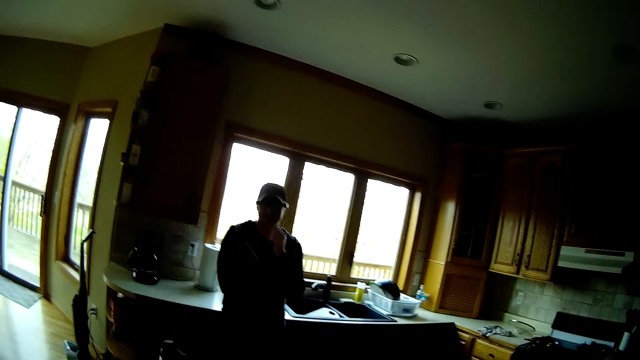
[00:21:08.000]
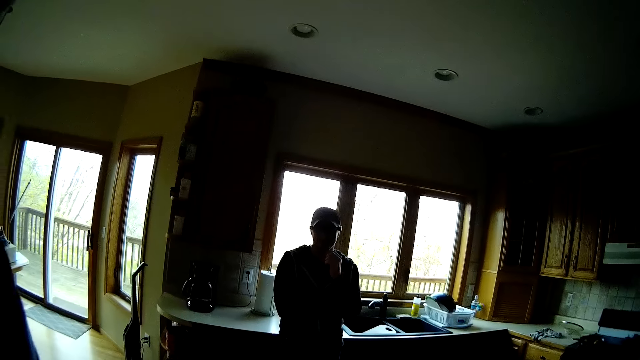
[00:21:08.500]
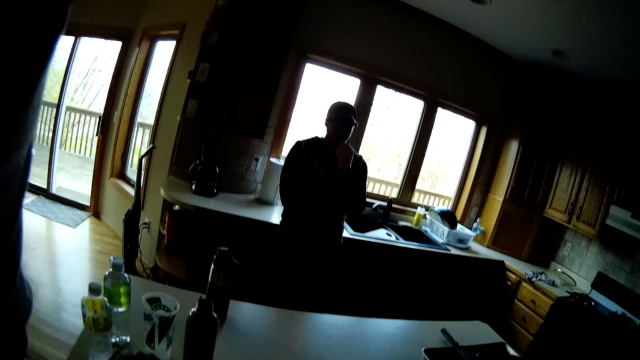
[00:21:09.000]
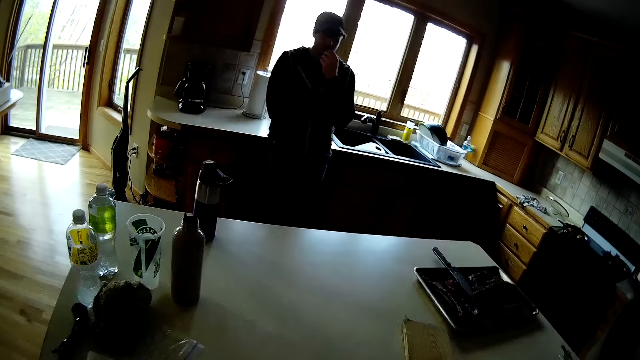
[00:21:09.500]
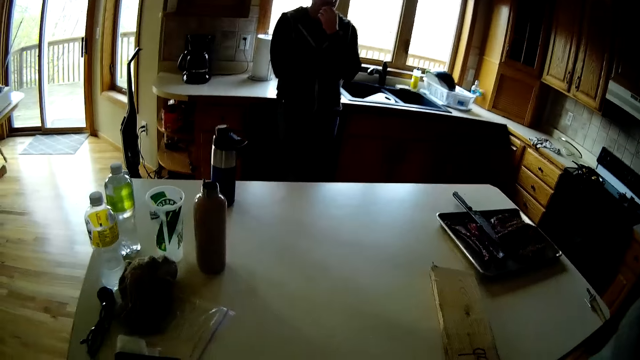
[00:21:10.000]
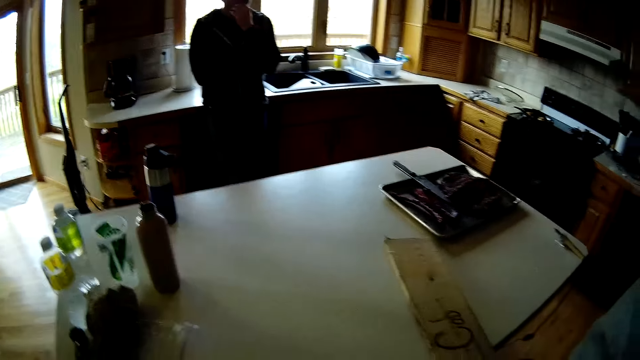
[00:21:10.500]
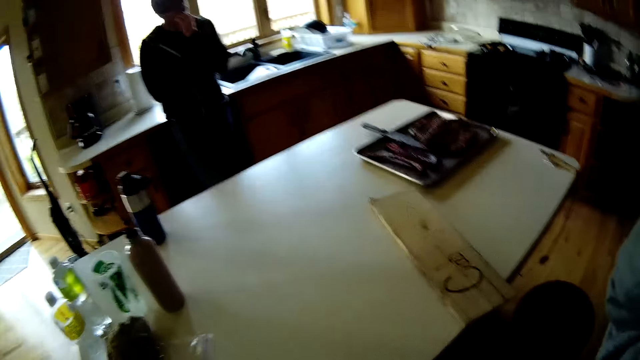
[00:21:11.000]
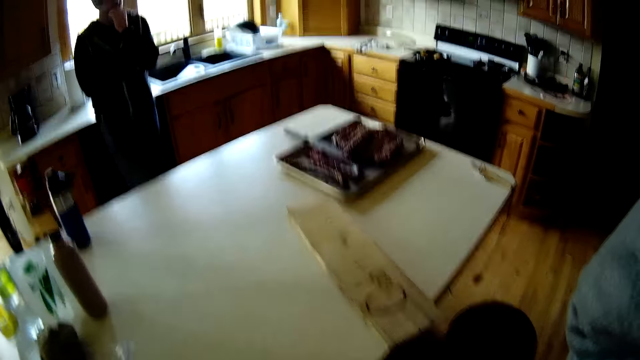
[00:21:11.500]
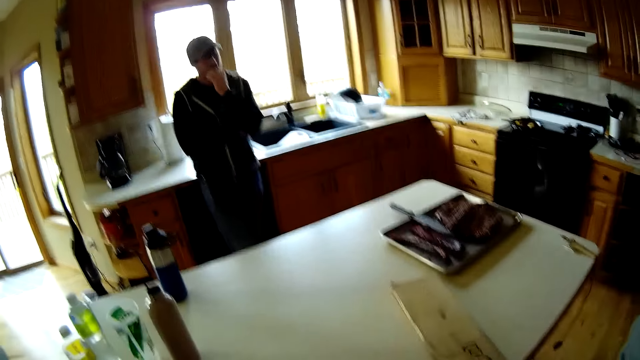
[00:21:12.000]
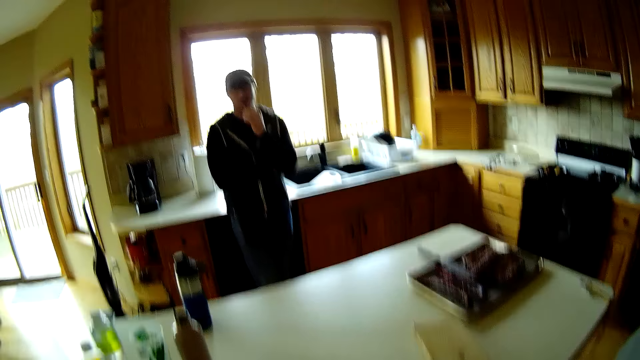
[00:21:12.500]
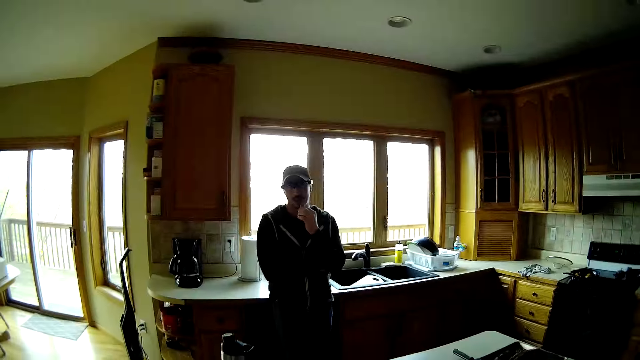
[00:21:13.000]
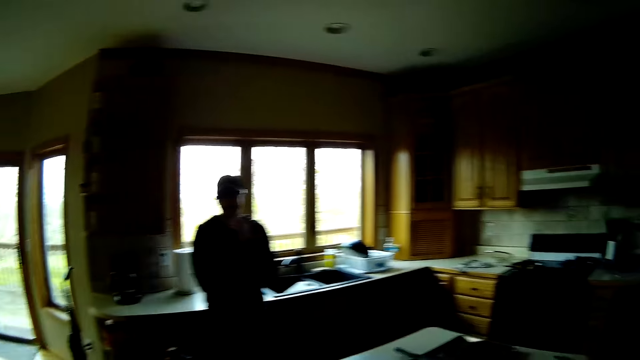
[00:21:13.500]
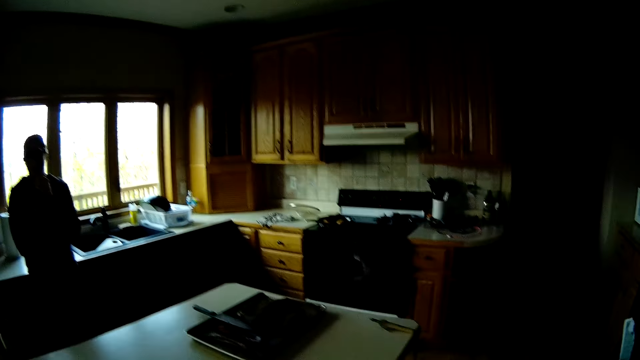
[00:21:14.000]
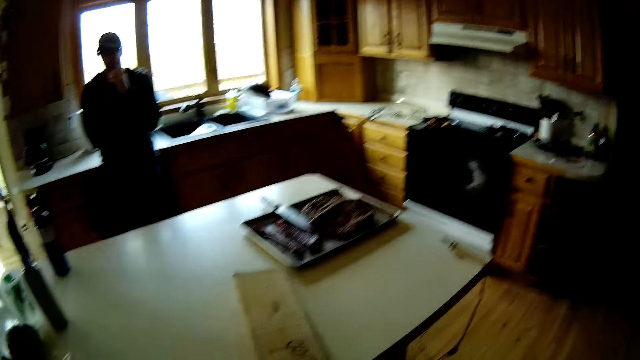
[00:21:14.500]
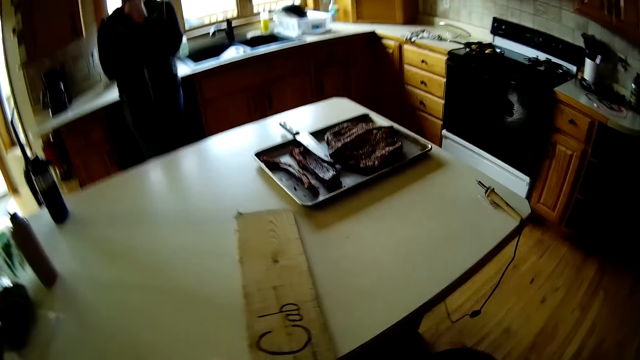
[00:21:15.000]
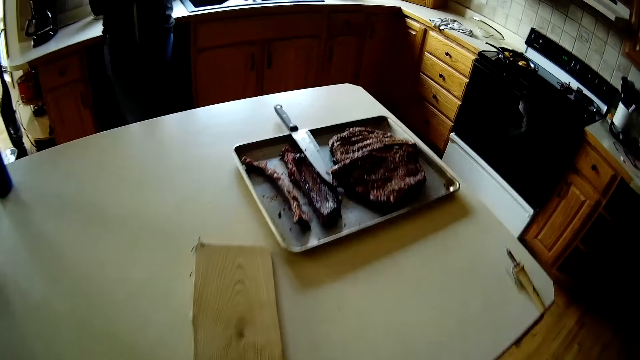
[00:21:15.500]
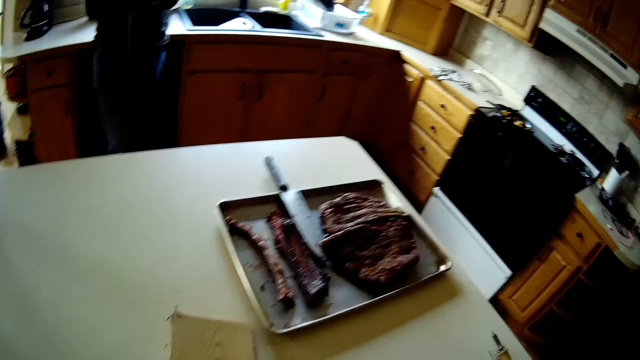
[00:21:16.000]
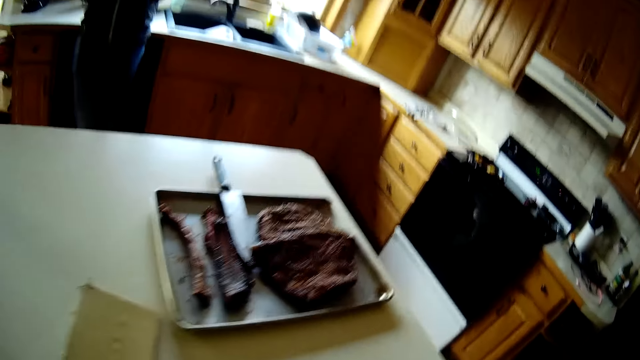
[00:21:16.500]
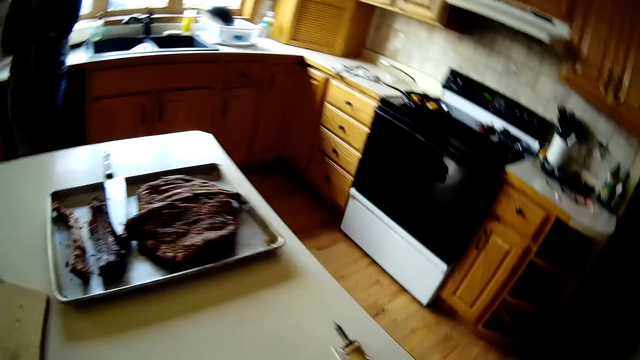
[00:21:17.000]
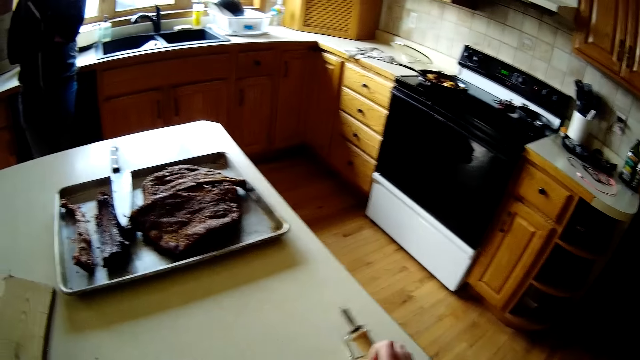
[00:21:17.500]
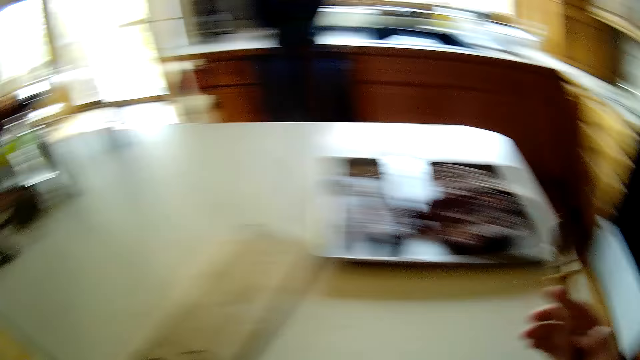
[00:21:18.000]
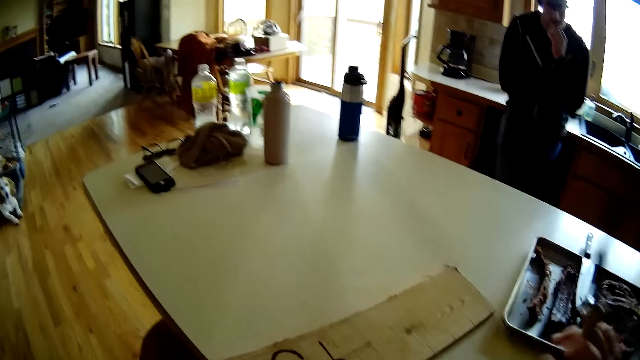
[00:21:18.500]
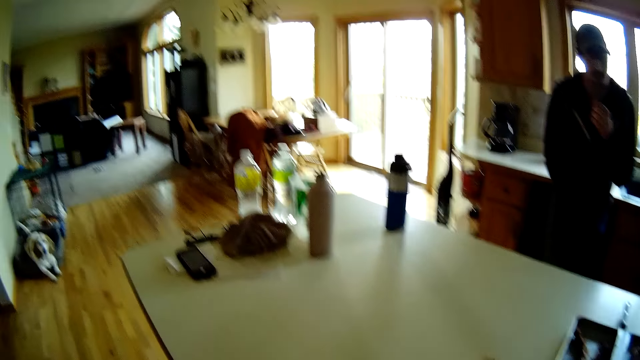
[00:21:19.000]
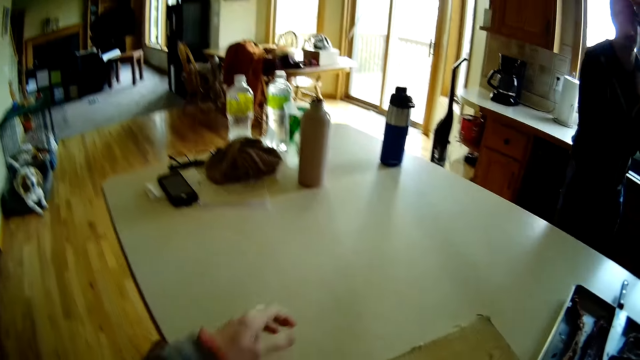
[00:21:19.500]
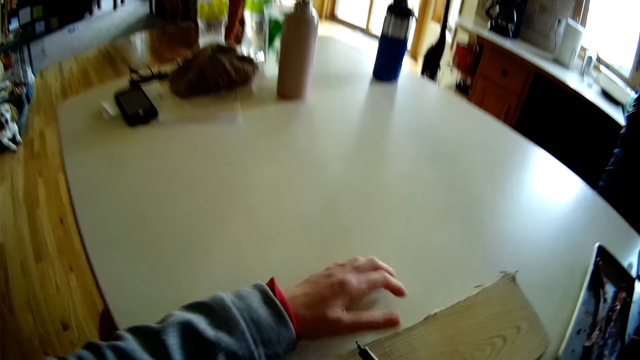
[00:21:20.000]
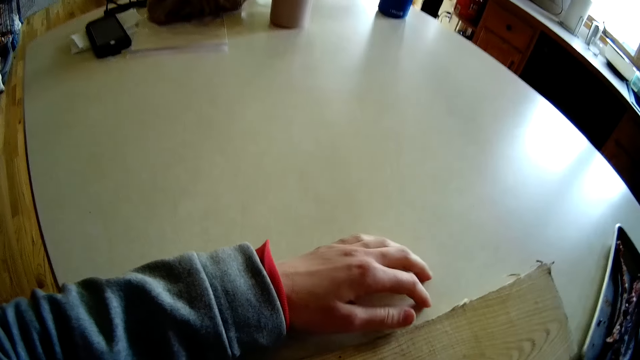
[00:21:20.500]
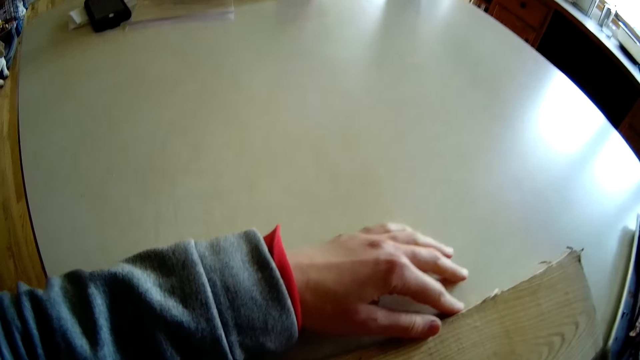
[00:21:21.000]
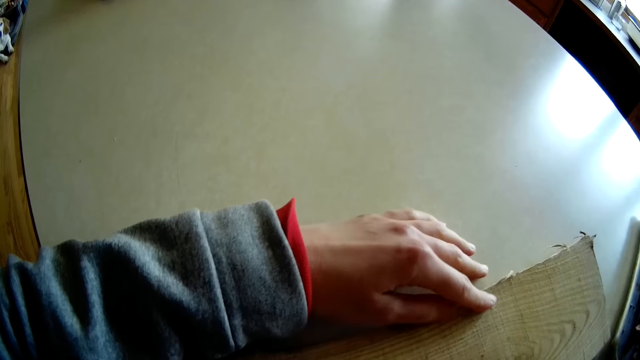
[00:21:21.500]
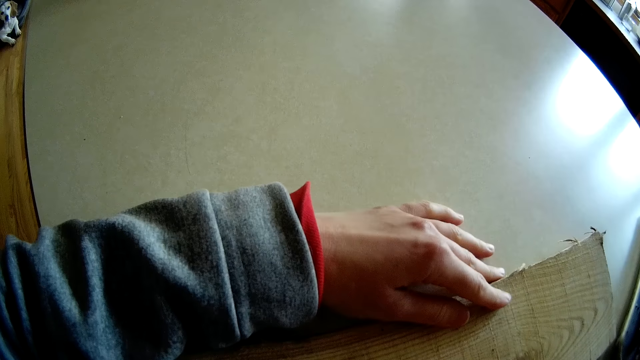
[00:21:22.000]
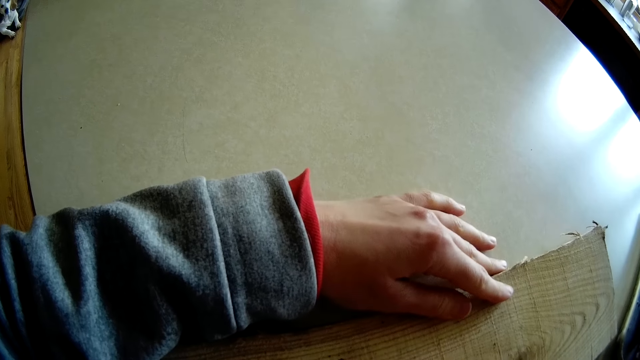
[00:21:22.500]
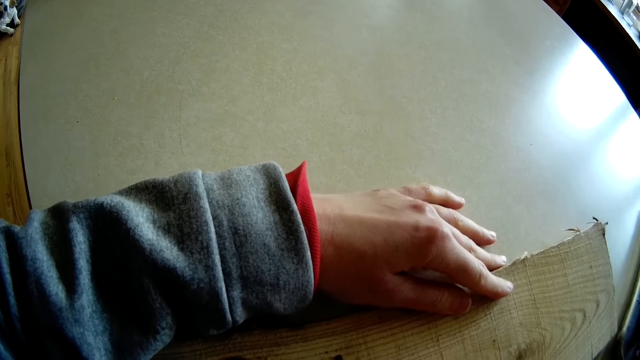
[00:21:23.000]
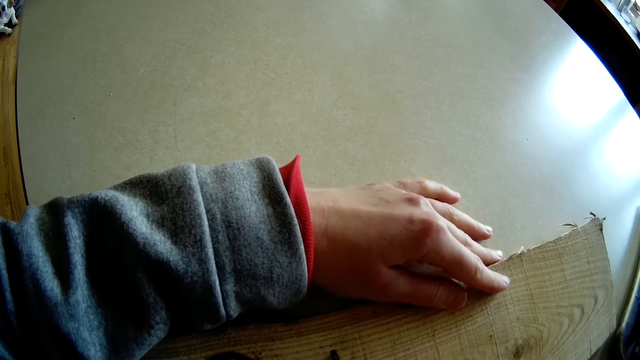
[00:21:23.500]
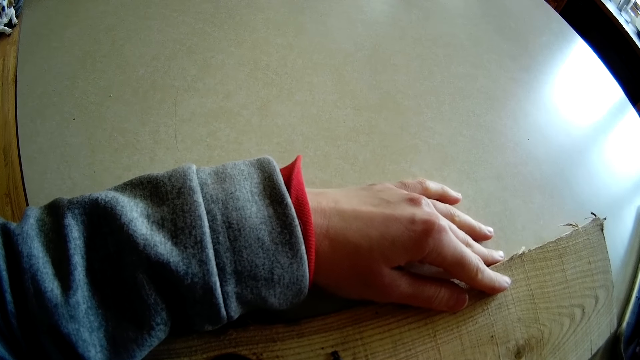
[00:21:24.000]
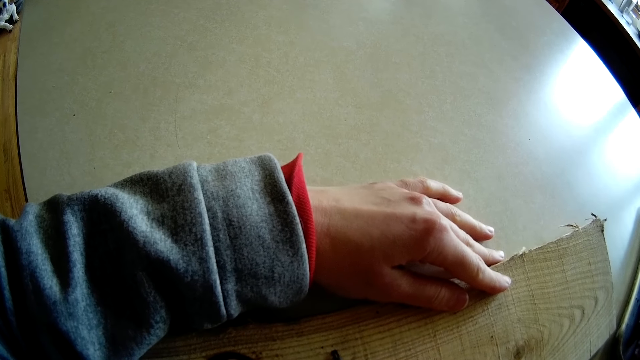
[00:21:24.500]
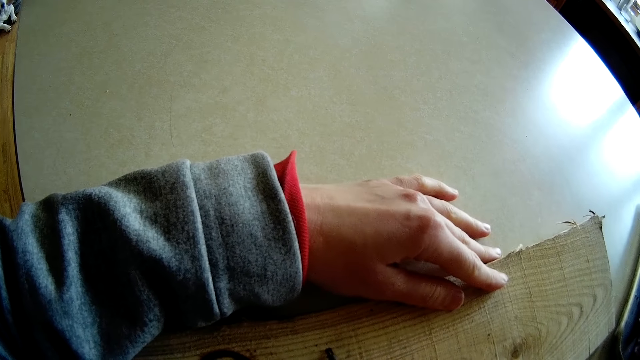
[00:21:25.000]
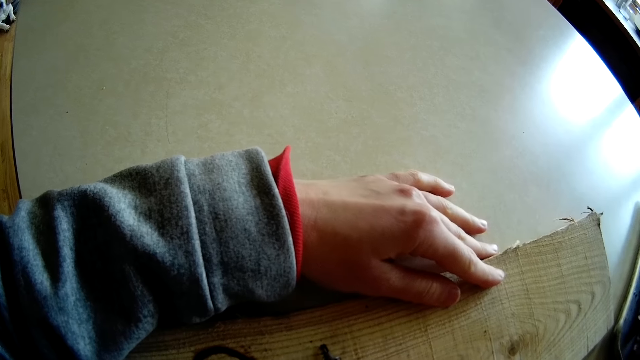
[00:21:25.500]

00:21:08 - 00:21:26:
The camera wearer wears the pair of glasses on her face with her left hand. She picks up the wood burning pen from the table with her right hand. She places her left hand on the table. She writes on the wooden plank on the table with the wood burning pen with her right hand.
